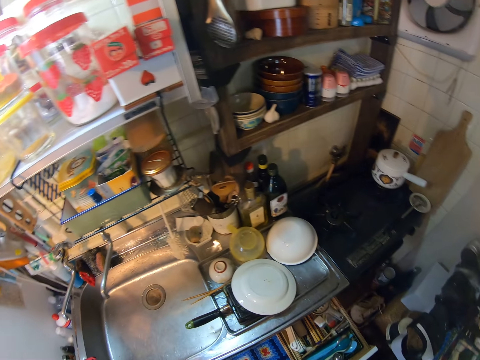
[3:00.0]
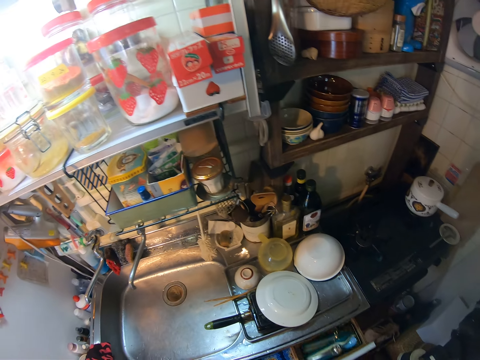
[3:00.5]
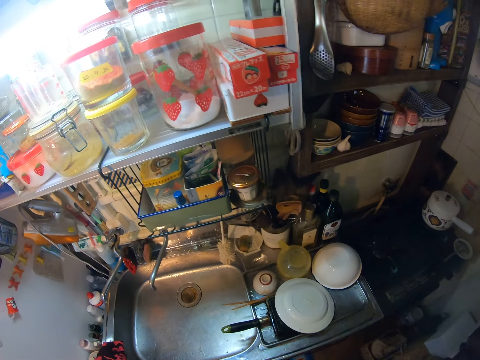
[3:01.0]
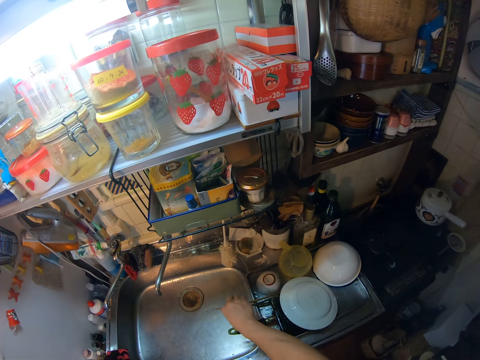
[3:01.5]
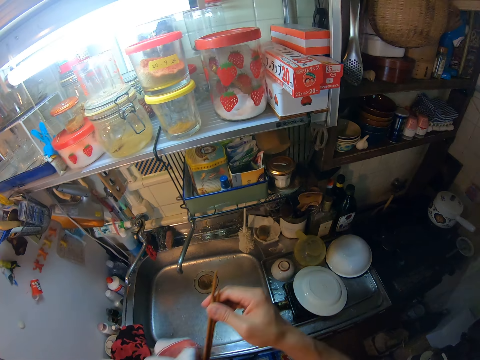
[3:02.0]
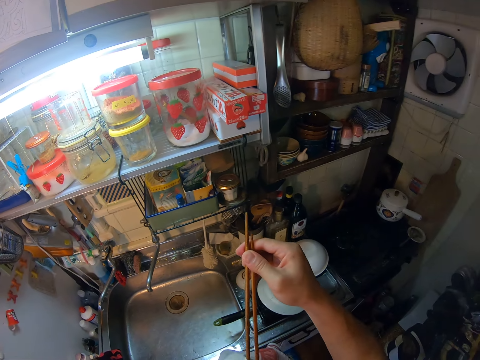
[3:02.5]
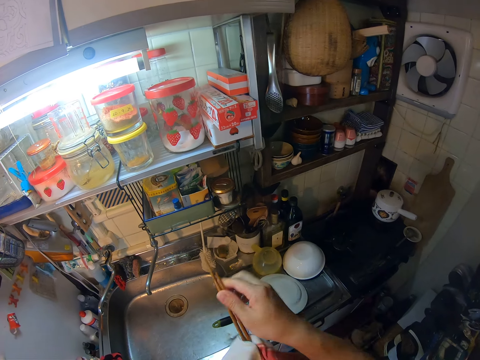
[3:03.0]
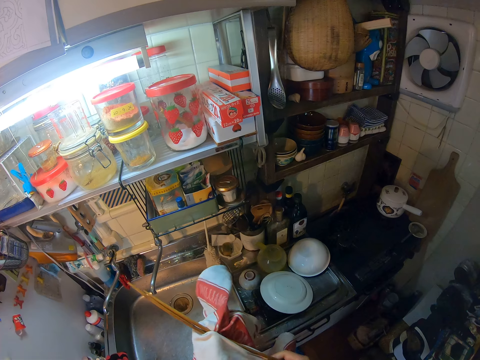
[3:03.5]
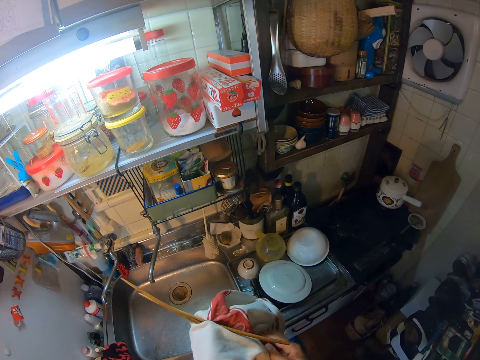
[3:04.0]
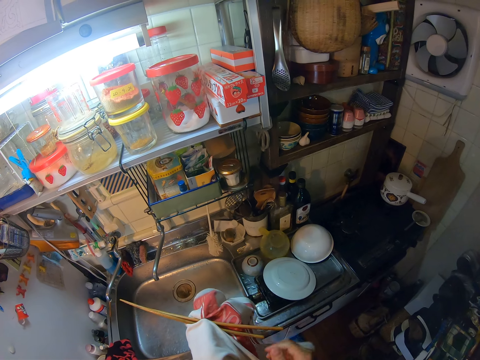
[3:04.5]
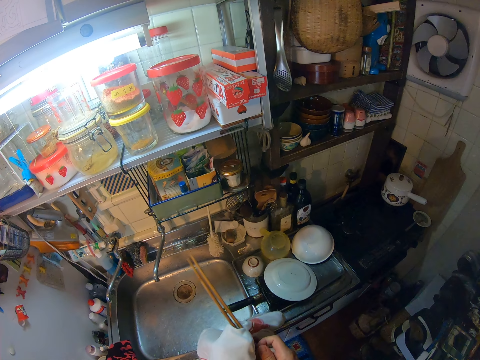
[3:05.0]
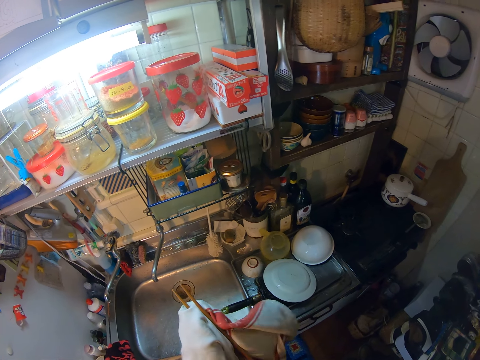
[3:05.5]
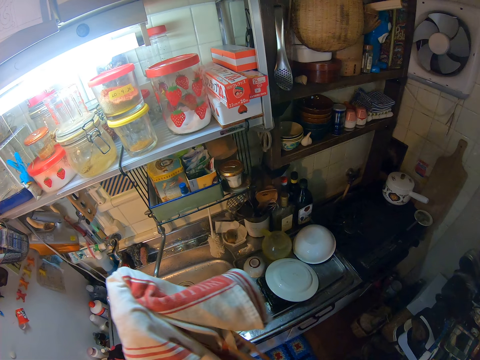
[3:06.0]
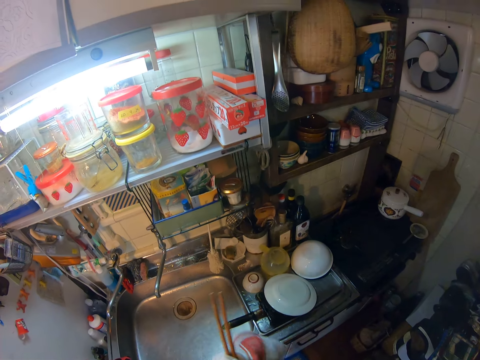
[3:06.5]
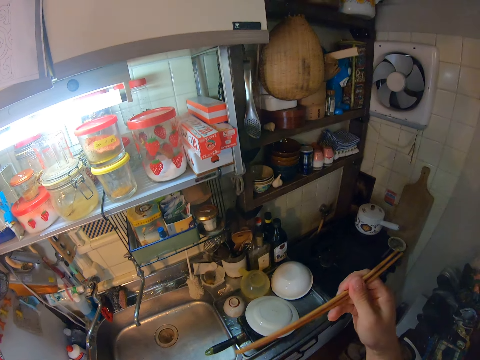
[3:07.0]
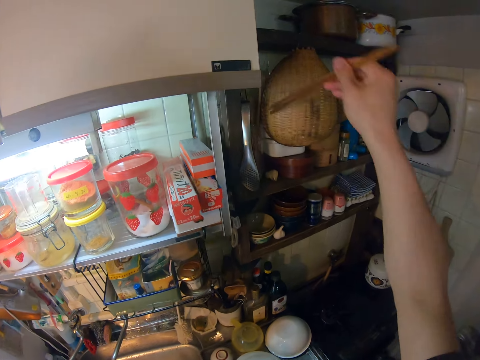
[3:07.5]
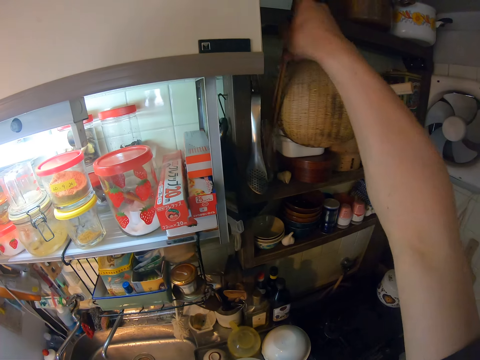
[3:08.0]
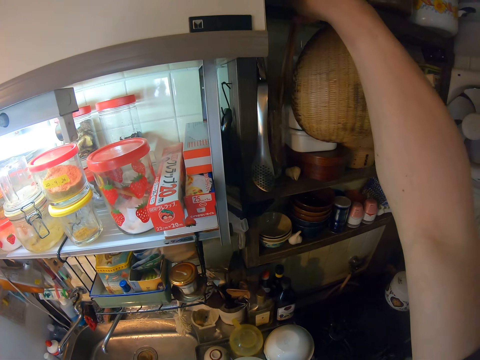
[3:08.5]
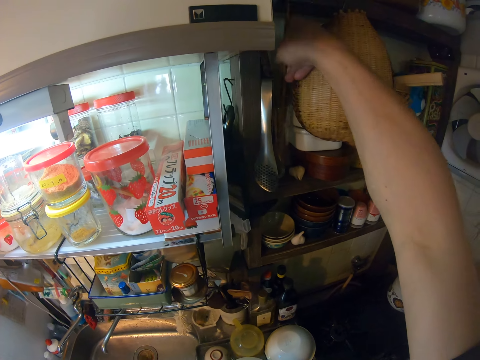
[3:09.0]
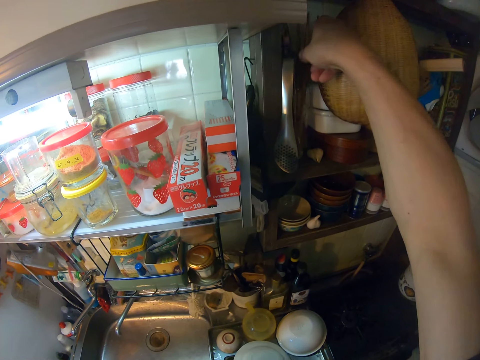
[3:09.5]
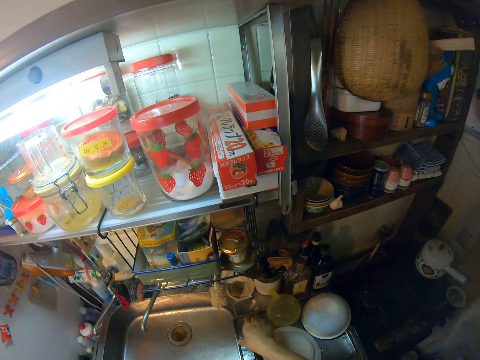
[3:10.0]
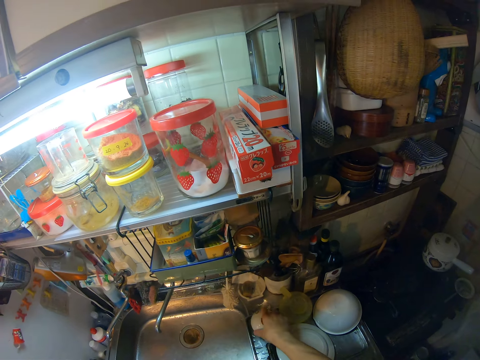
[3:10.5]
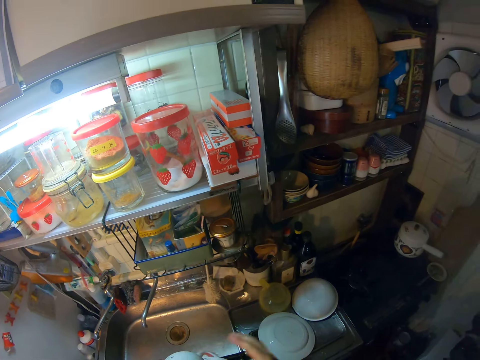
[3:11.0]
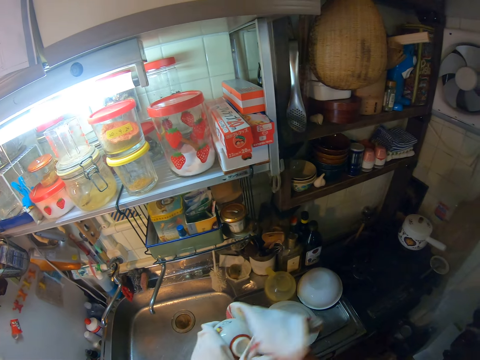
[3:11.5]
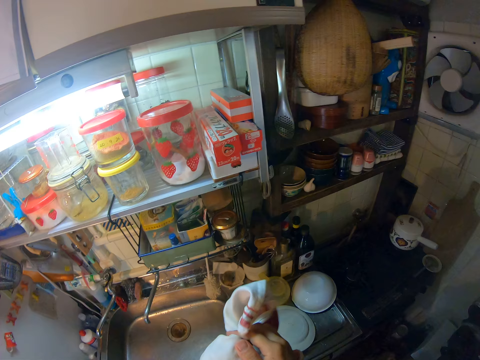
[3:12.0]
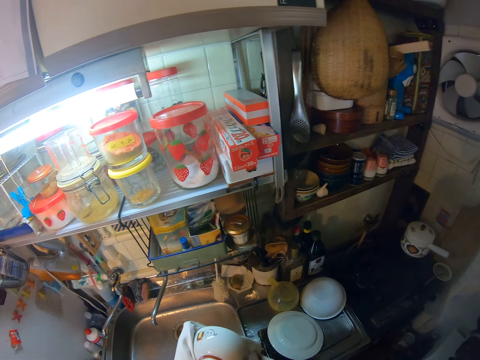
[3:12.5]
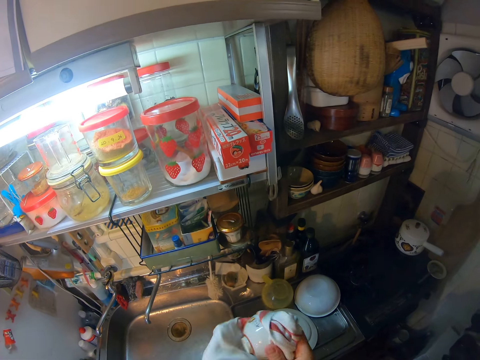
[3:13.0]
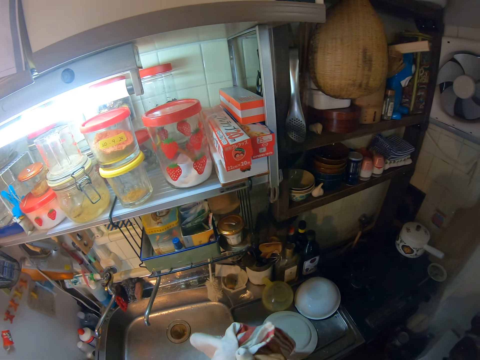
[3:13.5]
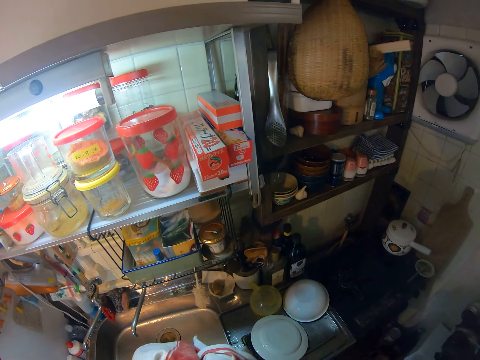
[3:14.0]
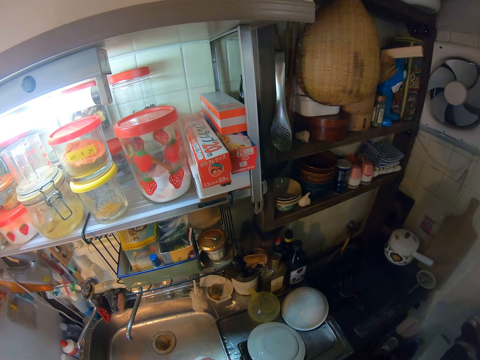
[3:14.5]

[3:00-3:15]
The camera wearer closes the drawer with his right hand. He picks the chopsticks from the tray on the table with his right hand. He cleans the chopsticks with the napkin. He places the chopsticks in the shelf with his right hand. He picks the bowl from the tray on the table with his right hand. He cleans the bowl with the napkin.

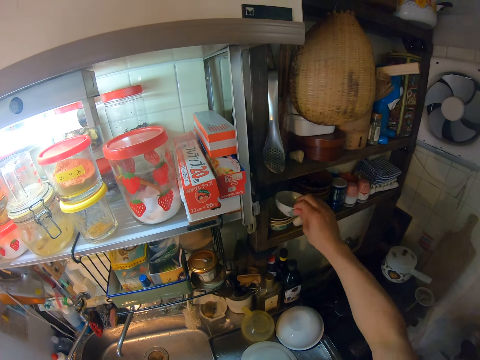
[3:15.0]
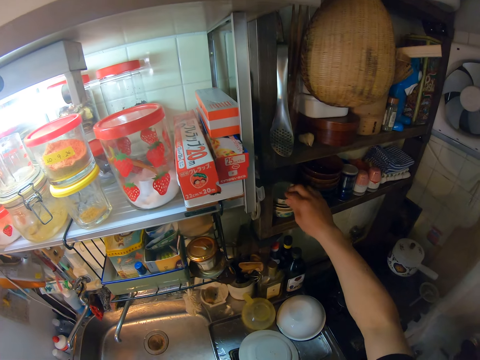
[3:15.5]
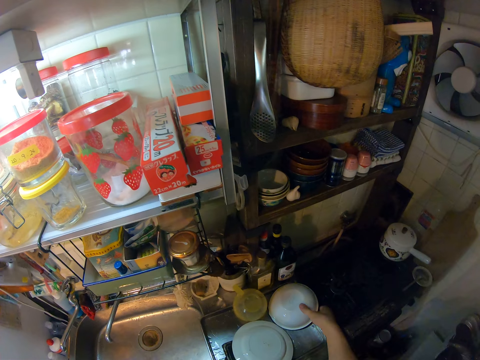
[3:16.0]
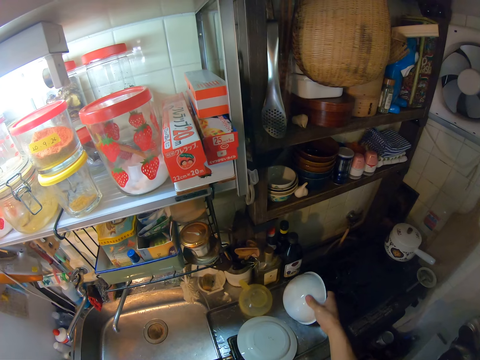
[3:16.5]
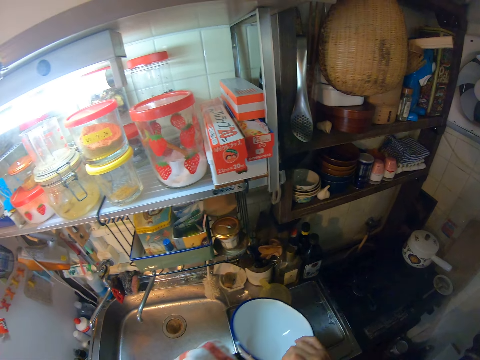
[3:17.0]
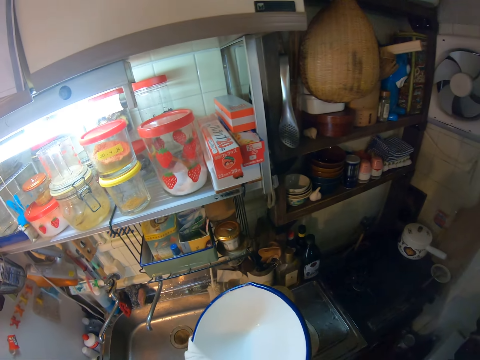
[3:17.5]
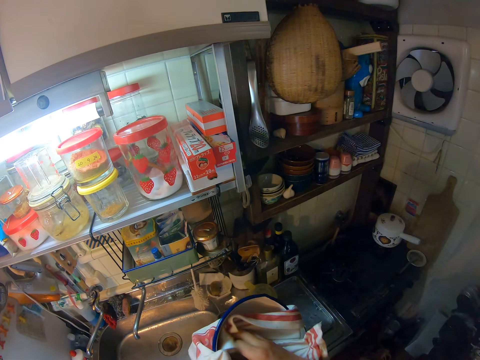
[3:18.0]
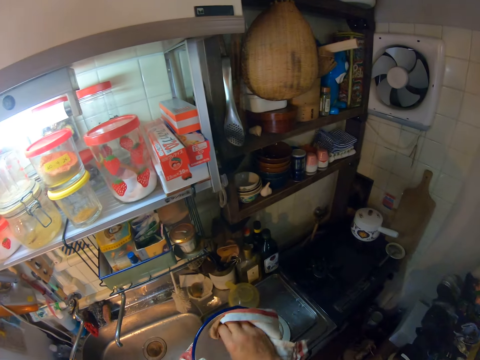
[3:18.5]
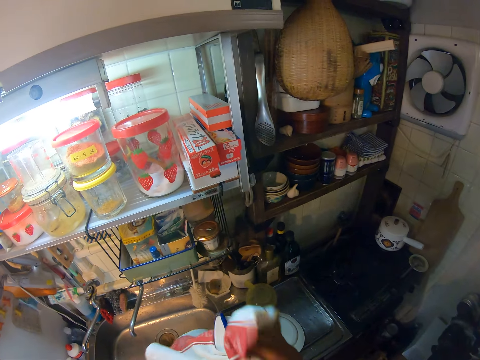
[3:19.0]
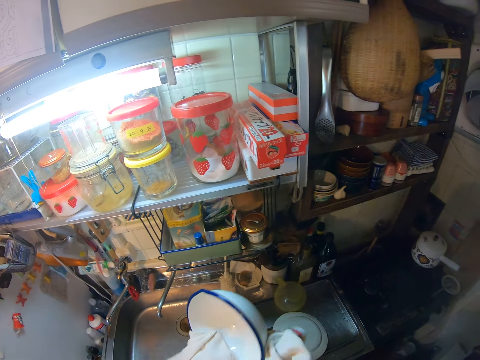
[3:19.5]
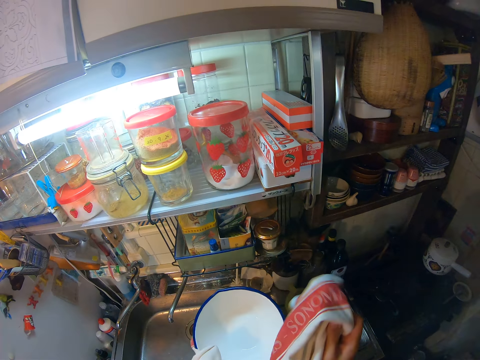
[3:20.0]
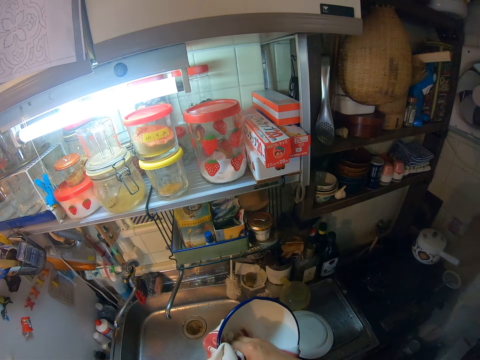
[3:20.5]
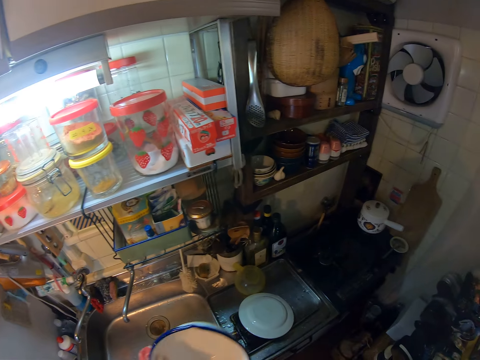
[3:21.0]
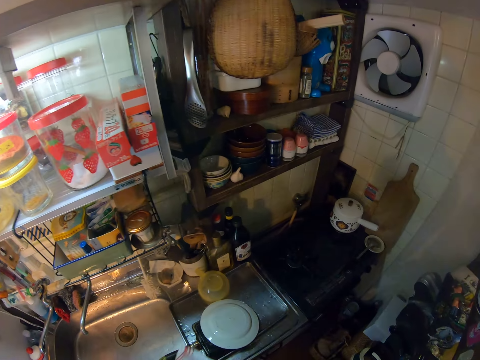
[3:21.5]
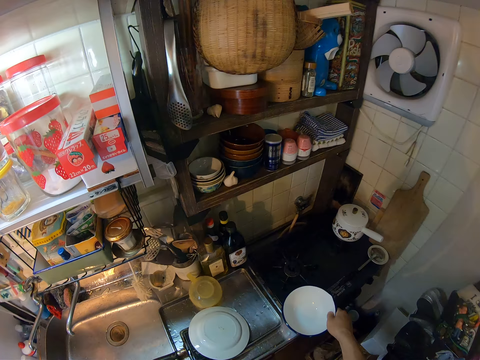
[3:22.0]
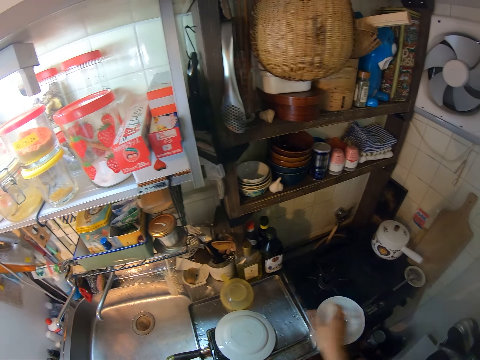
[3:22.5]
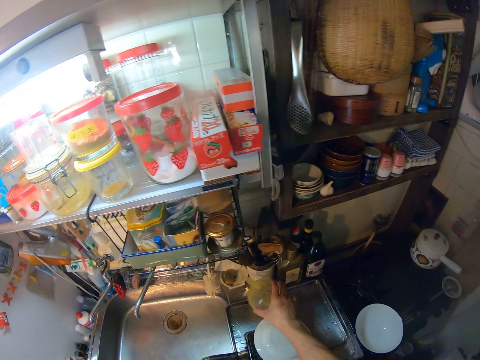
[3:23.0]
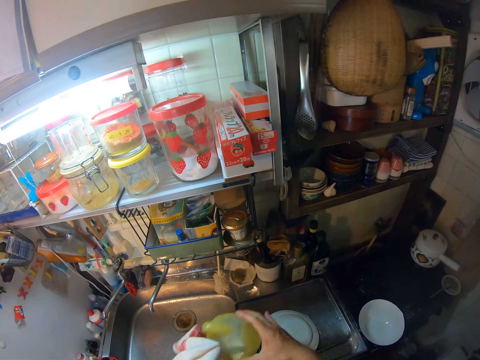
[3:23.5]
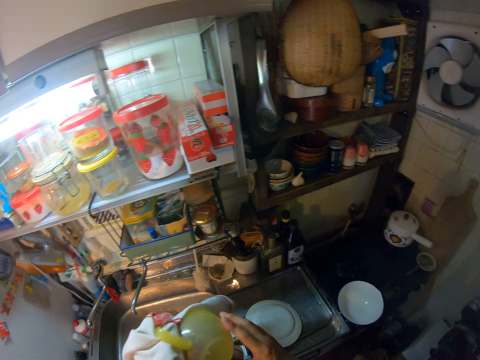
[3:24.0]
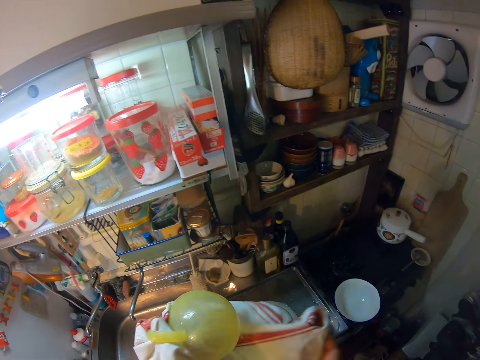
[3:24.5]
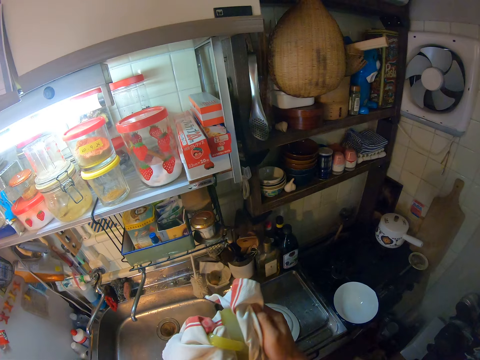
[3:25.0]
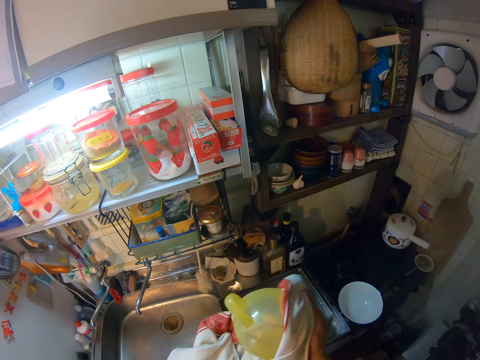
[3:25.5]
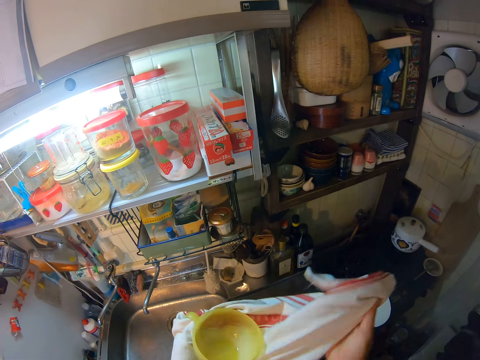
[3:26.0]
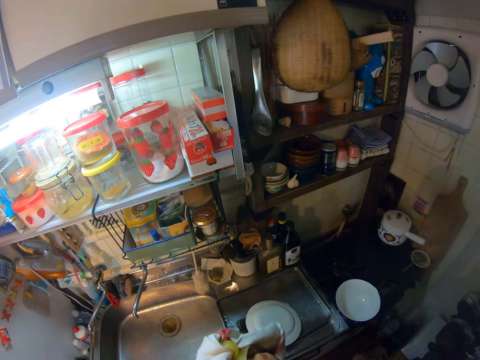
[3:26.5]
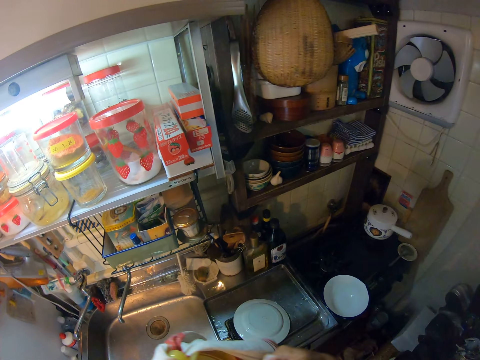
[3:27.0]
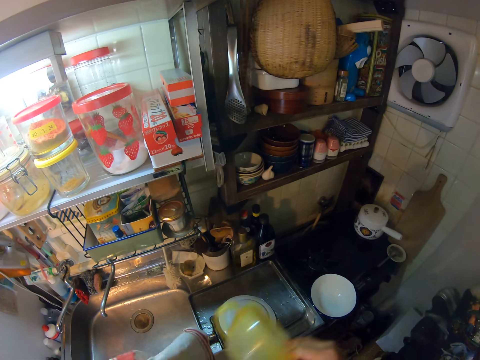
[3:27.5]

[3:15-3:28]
The camera wearer places the bowl in the shelf with his right hand. He picks the container from the tray on the table with his right hand. He cleans the container with the napkin. He places the container on the cooker with his right hand. He picks the cup from the tray on the table with his right hand. He cleans the cup with the napkin.
